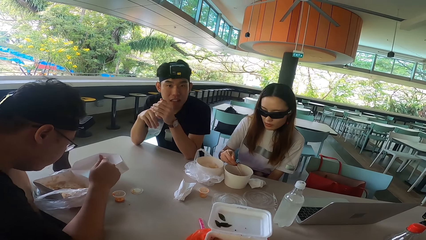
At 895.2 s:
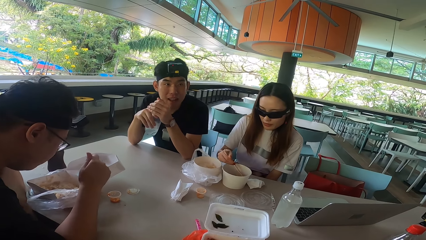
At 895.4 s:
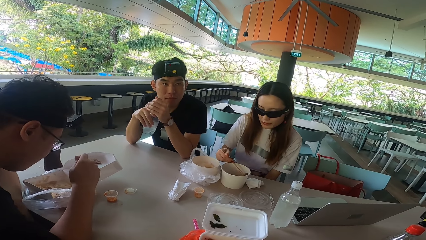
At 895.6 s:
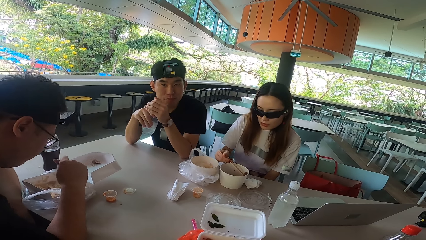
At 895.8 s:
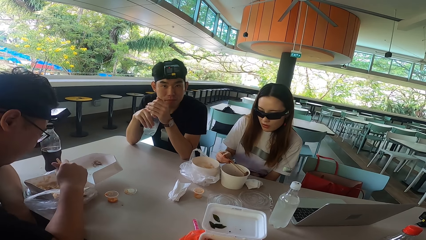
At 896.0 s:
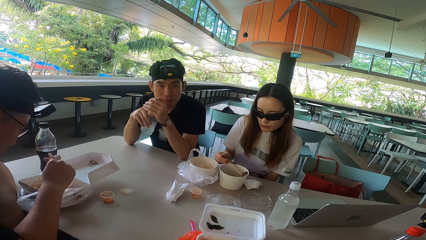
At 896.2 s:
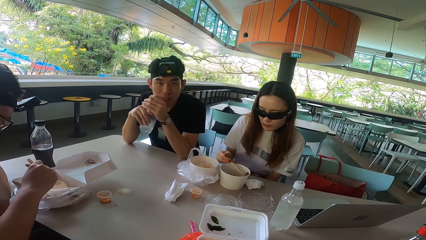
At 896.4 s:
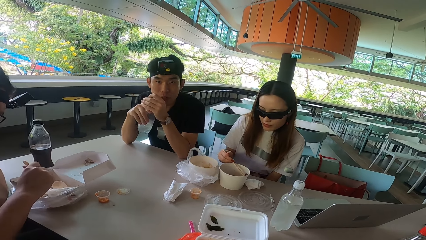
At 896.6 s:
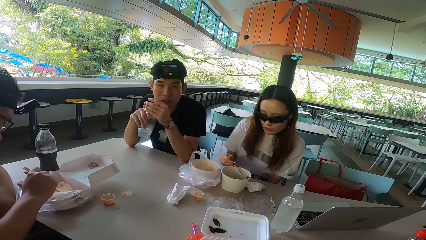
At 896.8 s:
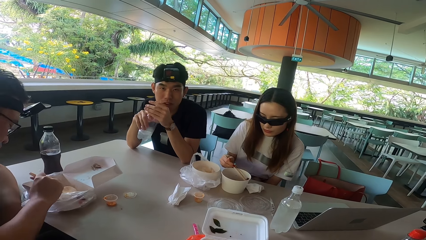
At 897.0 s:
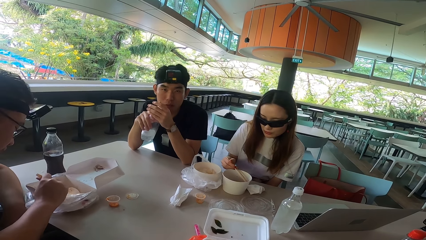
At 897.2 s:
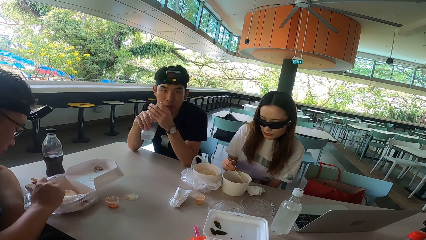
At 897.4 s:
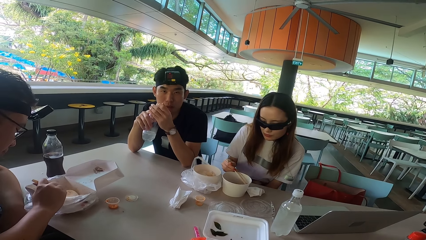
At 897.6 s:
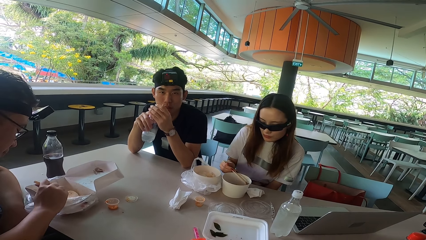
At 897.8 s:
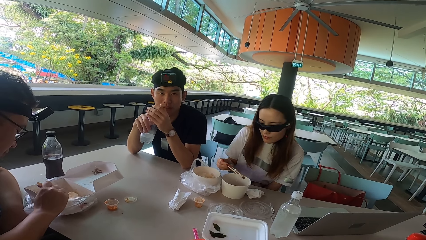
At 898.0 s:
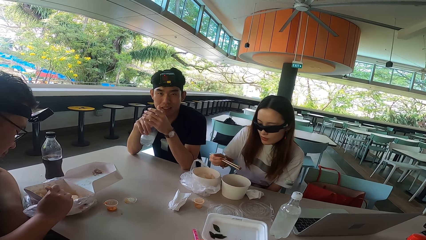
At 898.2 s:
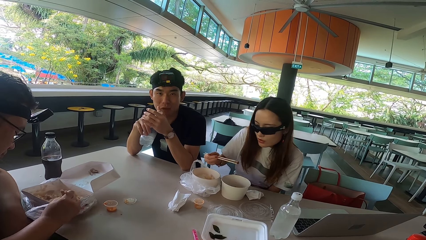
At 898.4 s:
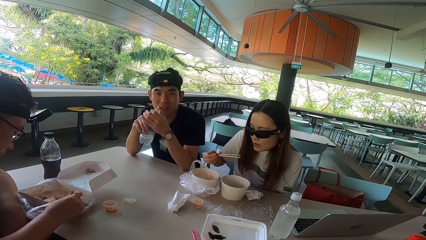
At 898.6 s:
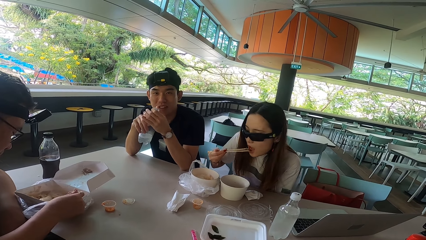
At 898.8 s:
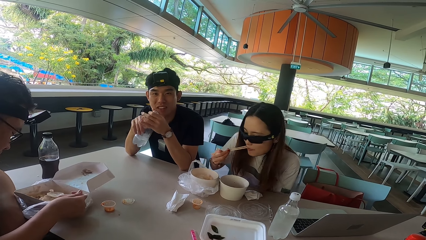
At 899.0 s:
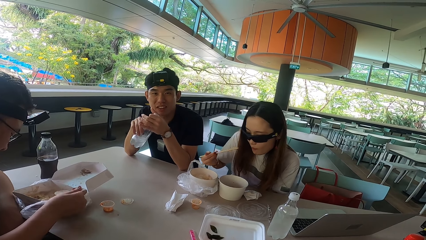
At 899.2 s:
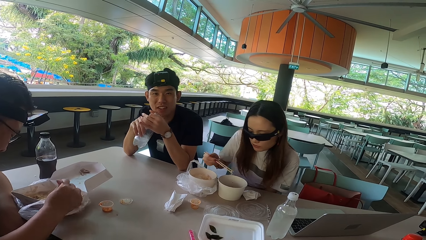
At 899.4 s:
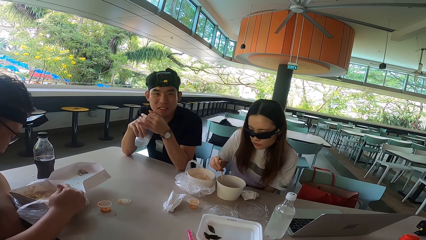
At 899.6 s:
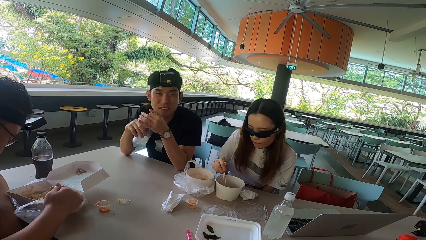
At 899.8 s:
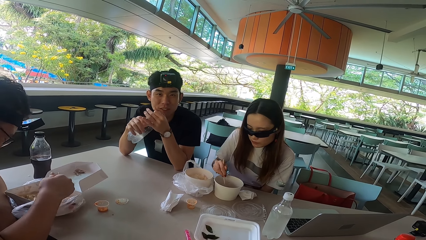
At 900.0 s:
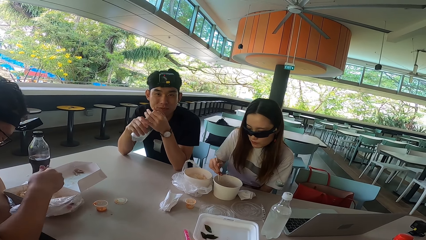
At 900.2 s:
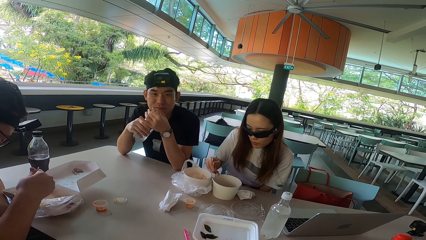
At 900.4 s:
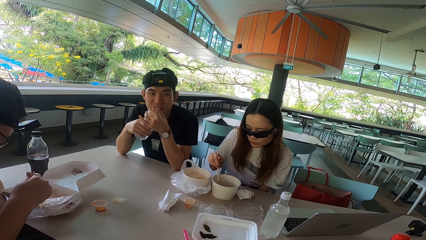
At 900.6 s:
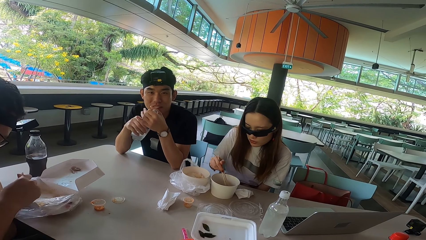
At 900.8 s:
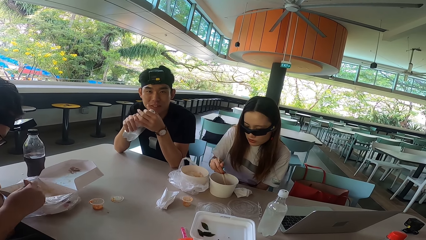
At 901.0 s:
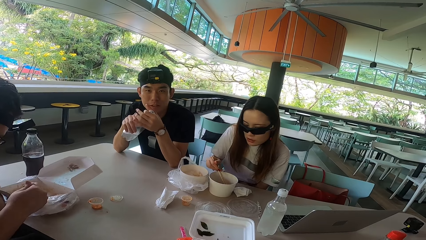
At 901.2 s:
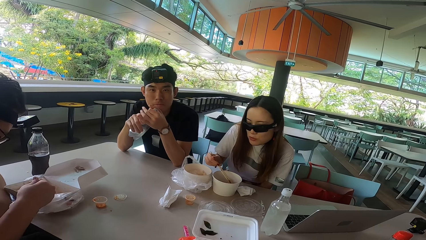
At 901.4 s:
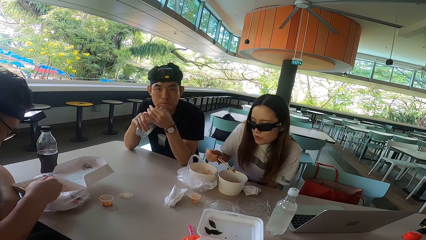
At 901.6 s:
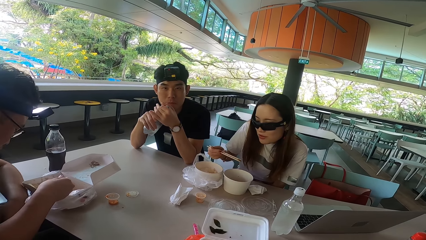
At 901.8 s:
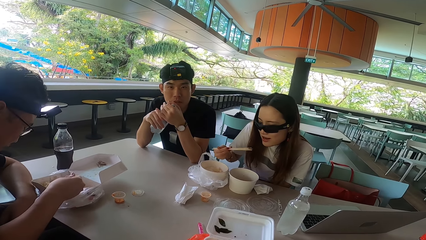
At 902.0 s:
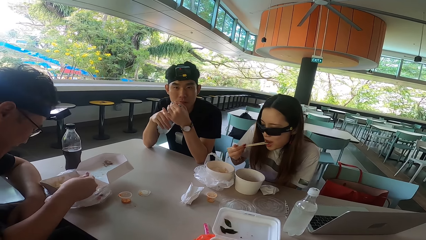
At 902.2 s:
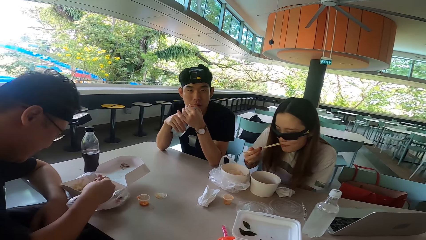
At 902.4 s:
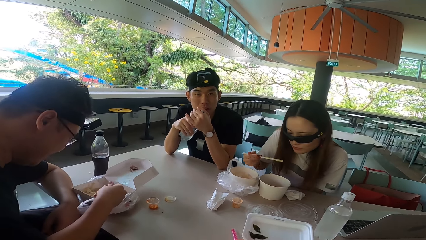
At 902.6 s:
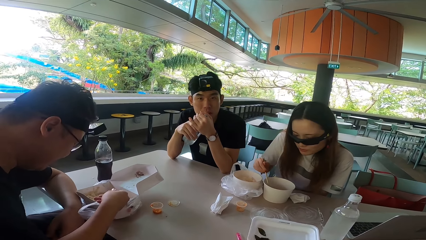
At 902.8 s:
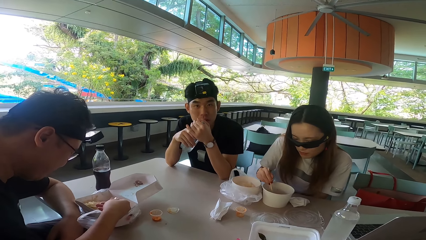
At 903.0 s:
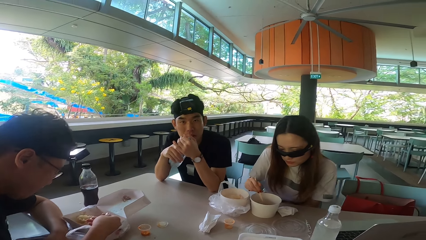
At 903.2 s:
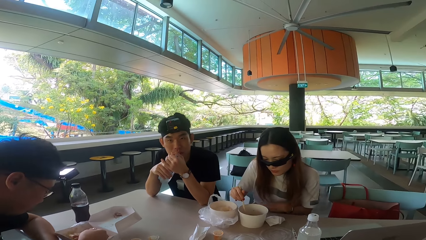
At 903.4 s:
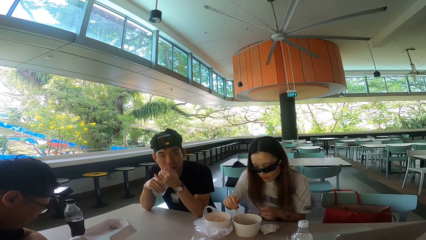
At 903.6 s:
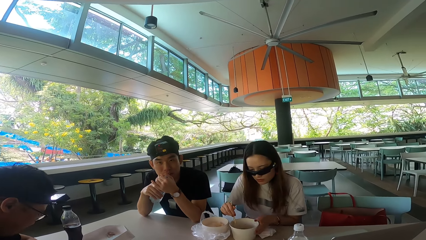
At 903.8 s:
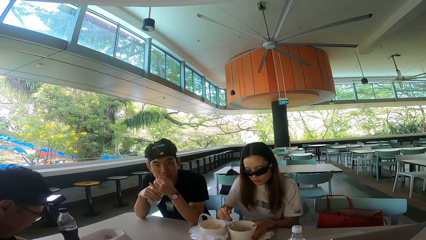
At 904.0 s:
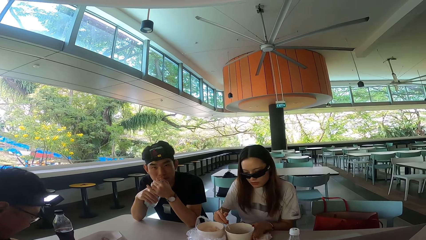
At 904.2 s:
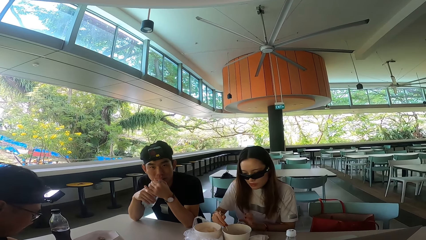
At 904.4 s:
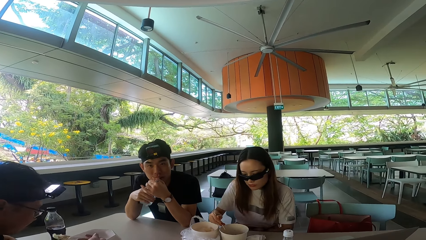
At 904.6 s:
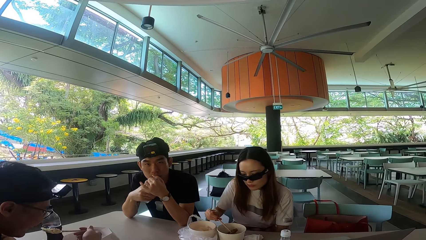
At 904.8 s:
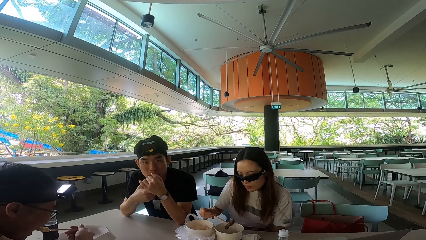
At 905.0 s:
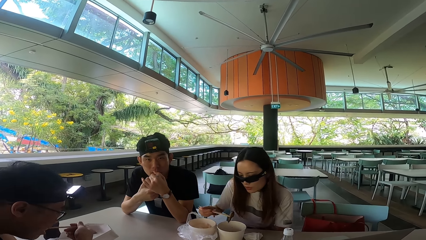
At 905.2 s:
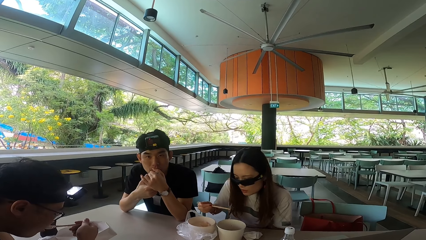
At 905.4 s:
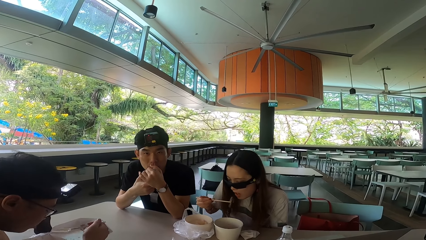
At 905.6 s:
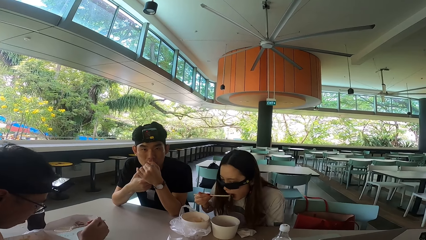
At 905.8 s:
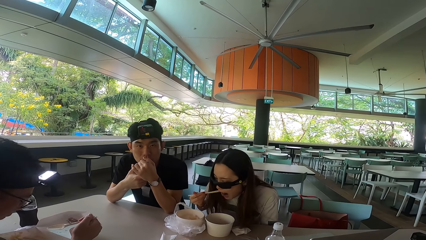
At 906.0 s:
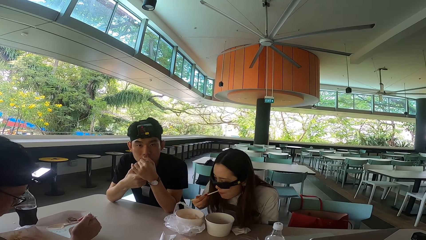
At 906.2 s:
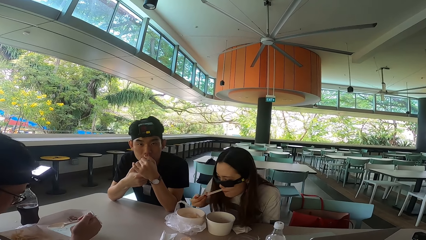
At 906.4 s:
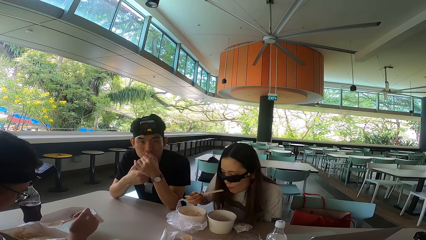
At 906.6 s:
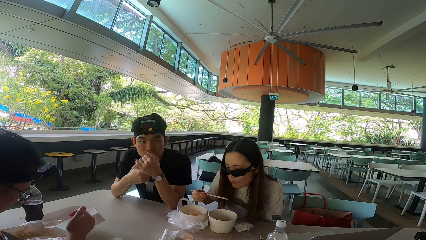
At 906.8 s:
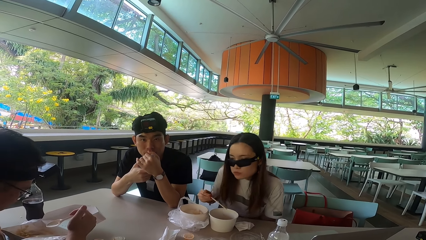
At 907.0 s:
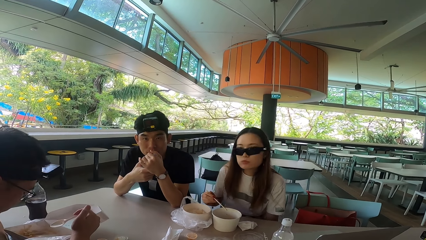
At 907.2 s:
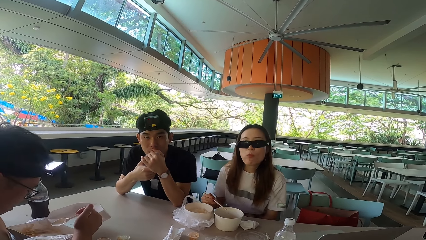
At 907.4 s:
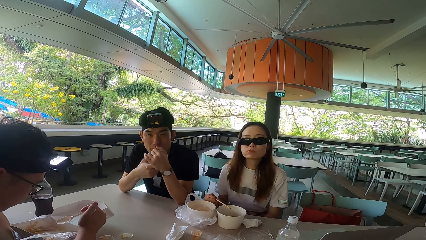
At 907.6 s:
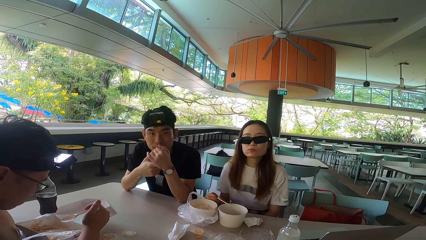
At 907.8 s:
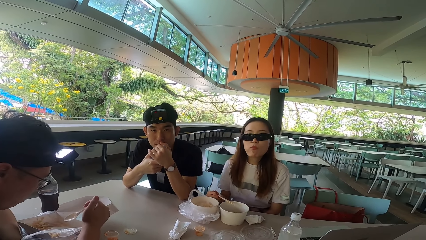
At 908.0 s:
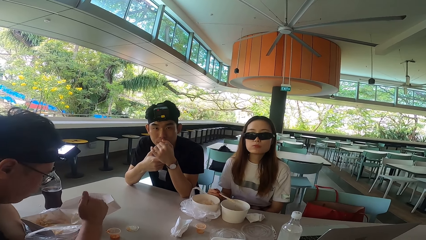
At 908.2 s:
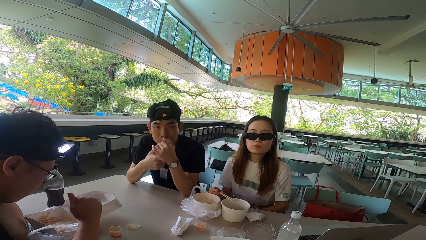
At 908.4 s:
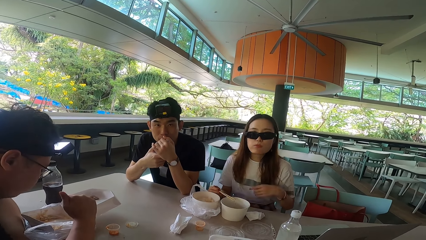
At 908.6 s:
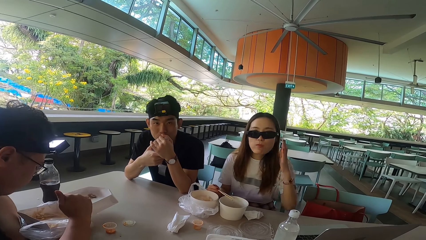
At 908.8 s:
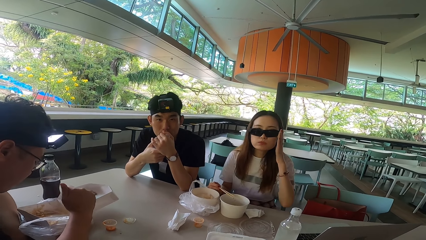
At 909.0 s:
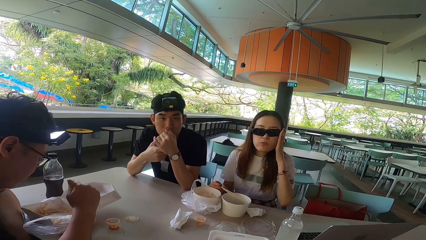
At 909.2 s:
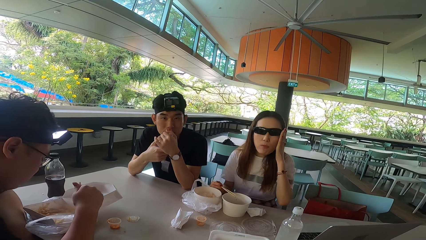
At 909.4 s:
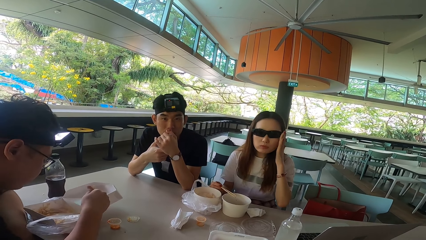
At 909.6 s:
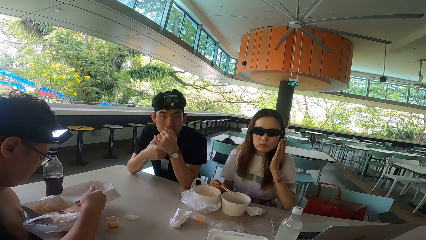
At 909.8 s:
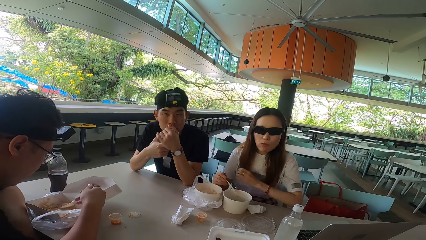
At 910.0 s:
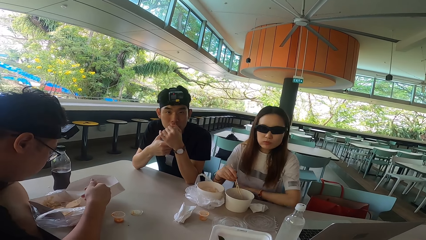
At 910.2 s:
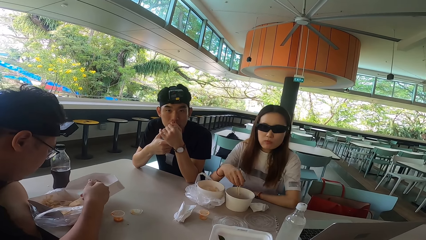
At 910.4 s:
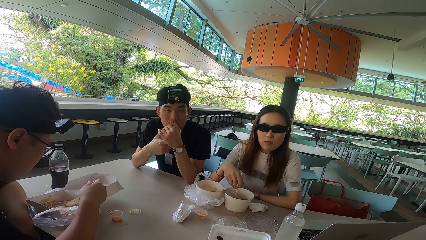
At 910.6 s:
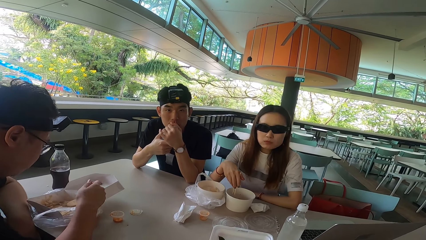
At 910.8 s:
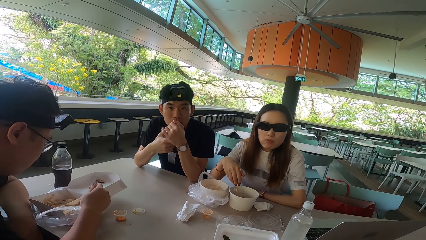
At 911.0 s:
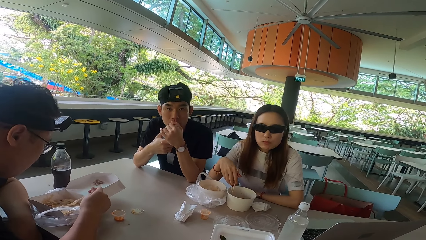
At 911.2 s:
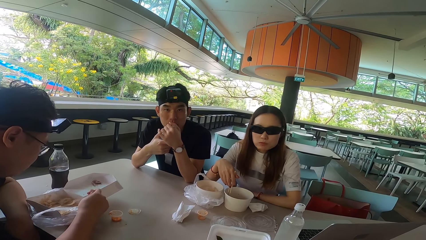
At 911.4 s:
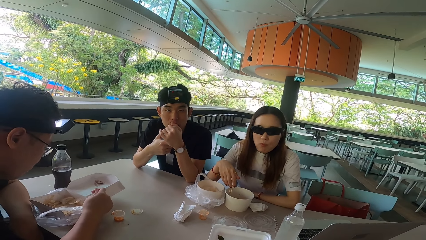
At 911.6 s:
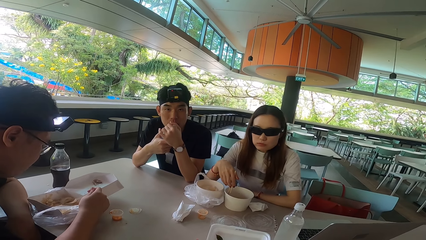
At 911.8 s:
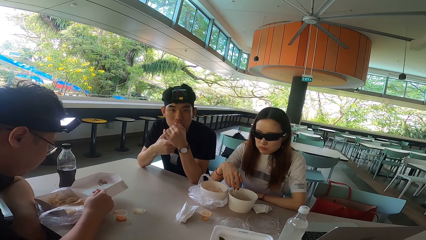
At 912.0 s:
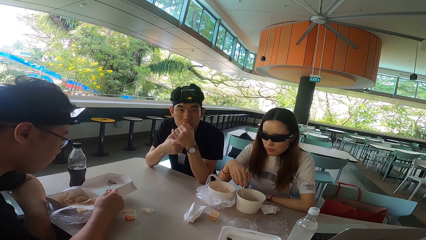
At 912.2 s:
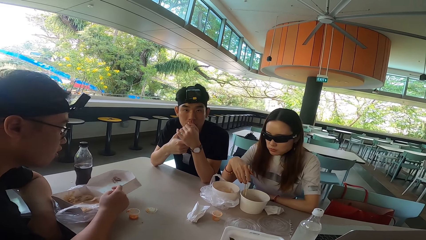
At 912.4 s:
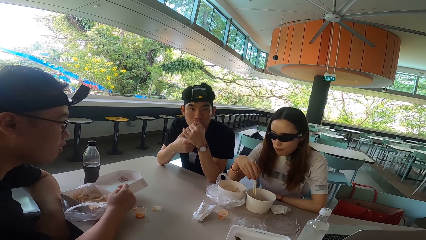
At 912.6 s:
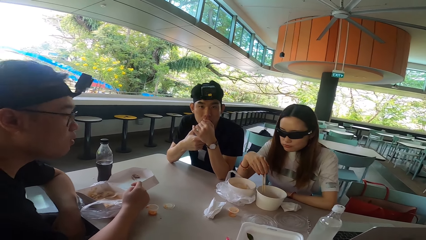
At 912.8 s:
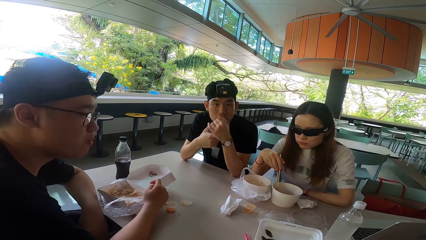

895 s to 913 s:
The camera wearer raises a hand. A woman picks up meat with chopsticks. A man gathers something. Another man moves his hands, talks to the camera wearer. The woman eats the meat, puts the chopsticks in a bowl, moves something. The other man tightens the lid. The camera wearer talks to the other man. The woman picks up the meat with the chopsticks, eats the meat. The woman raises the left hand, mixes something, holds the bowl, touches a food container. The first man eats the food. The woman picks up the meat with the chopsticks, eats the meat, puts the chopstick on the bowl. The woman adjusts her glasses, raises the left hand. The first man picks up food with a spoon. The woman lowers the left hand, pulls her hand off the glasses. The first man gathers something. The woman rests the left hand on the table. The woman picks up the meat with the chopsticks.
